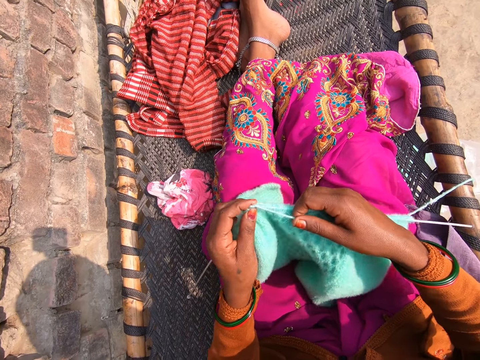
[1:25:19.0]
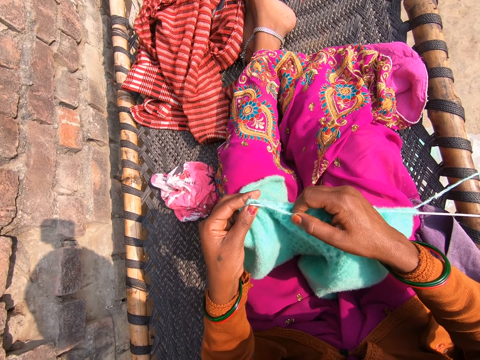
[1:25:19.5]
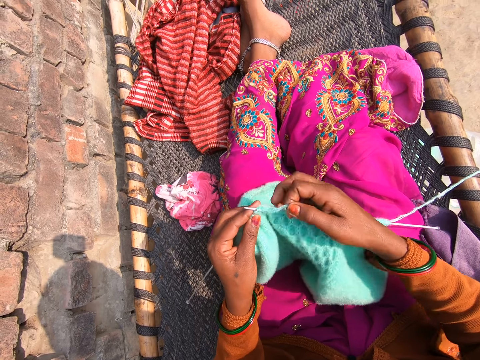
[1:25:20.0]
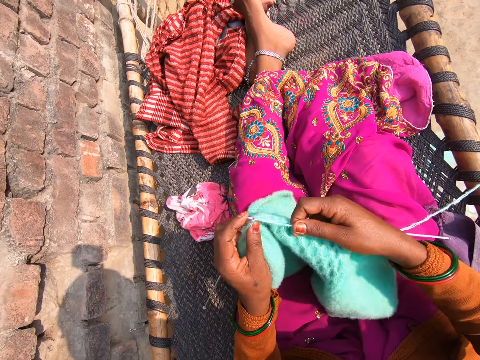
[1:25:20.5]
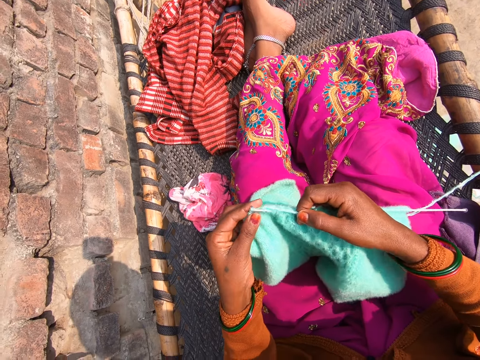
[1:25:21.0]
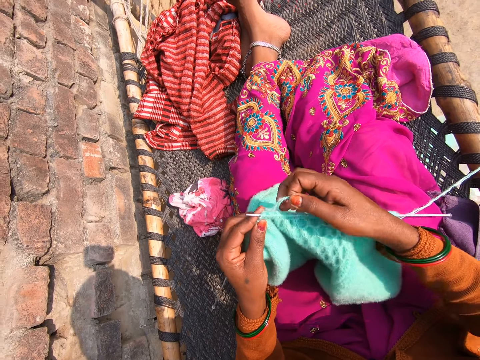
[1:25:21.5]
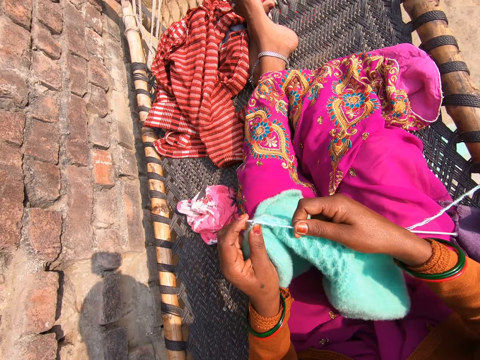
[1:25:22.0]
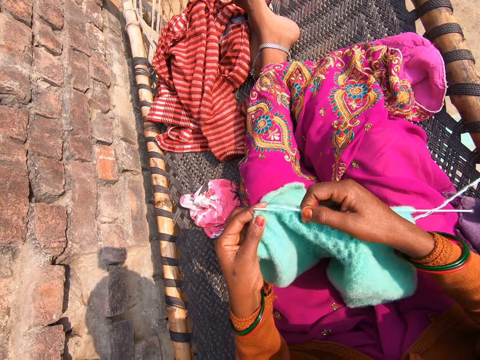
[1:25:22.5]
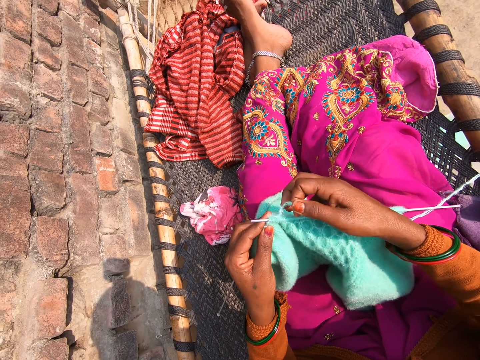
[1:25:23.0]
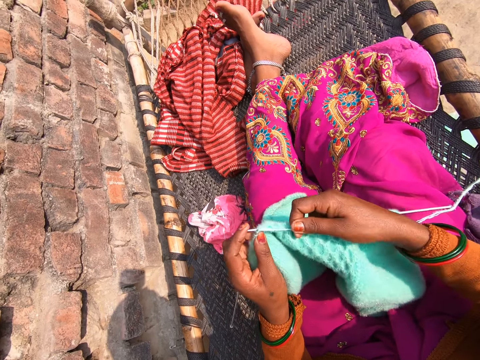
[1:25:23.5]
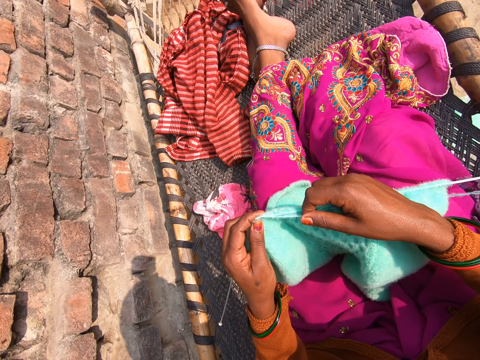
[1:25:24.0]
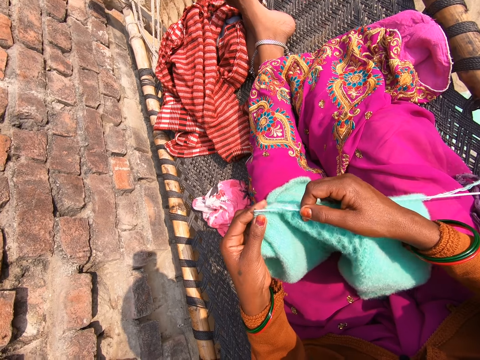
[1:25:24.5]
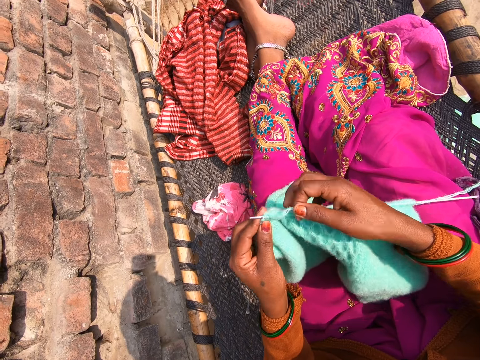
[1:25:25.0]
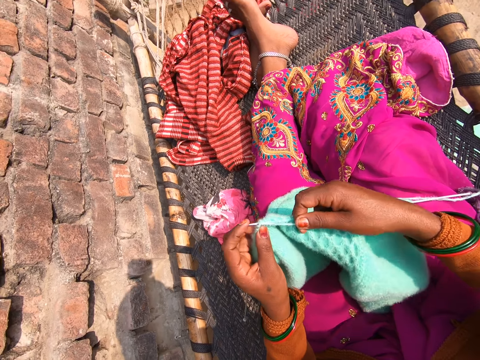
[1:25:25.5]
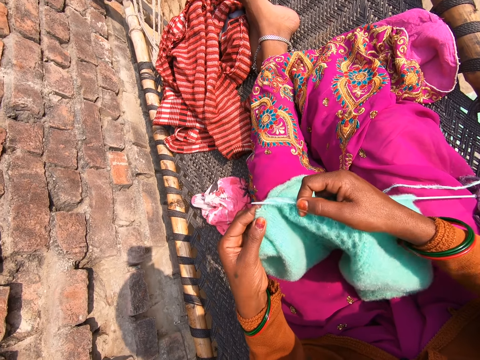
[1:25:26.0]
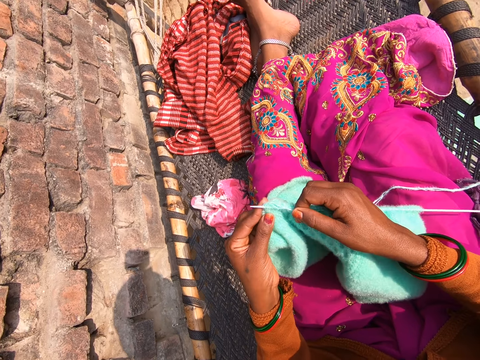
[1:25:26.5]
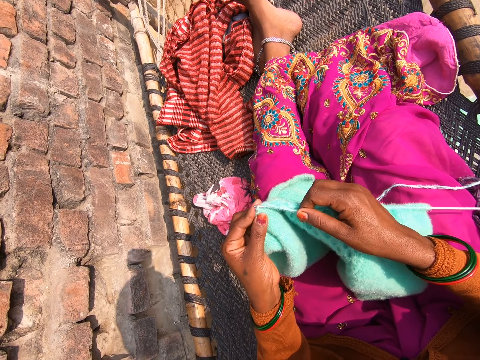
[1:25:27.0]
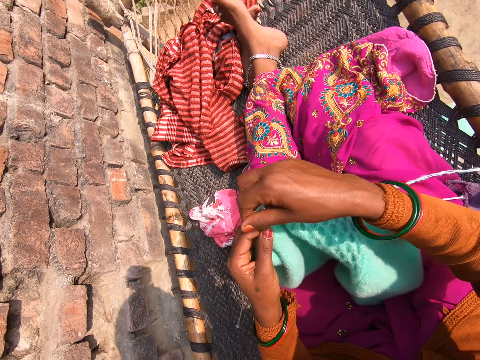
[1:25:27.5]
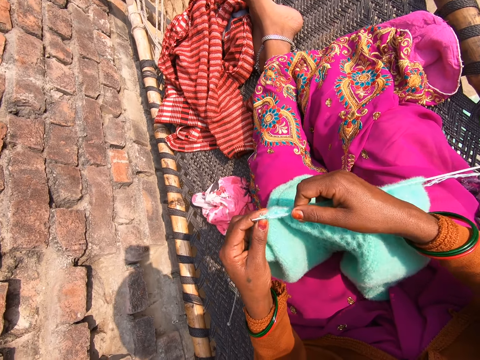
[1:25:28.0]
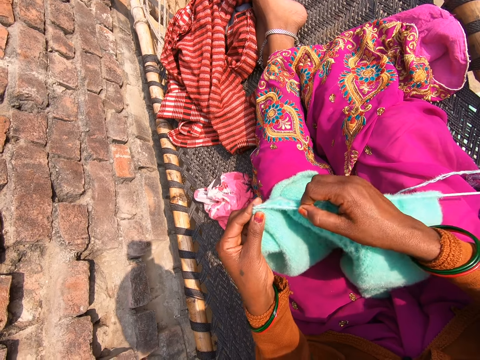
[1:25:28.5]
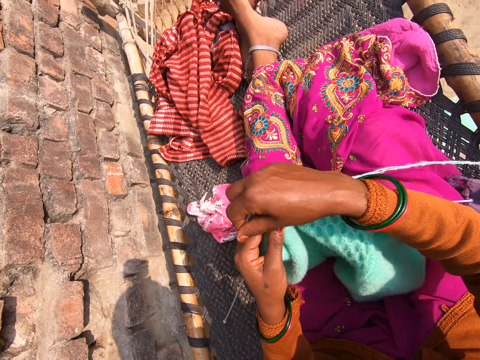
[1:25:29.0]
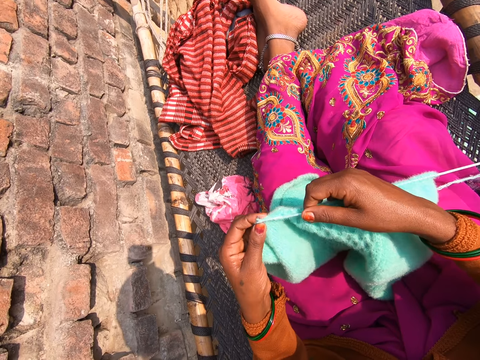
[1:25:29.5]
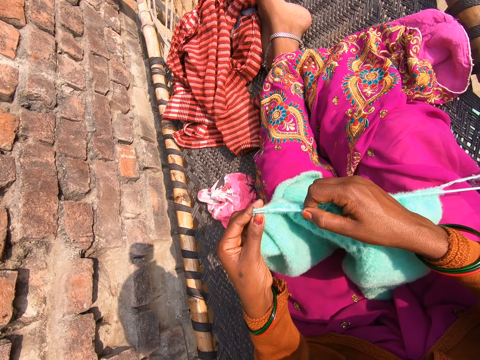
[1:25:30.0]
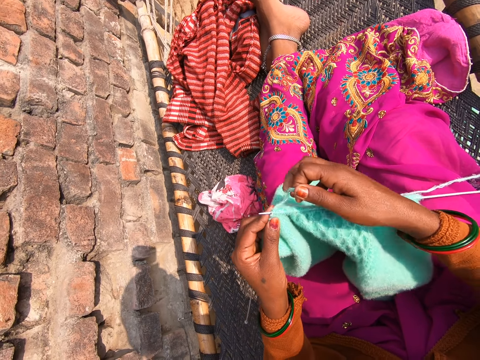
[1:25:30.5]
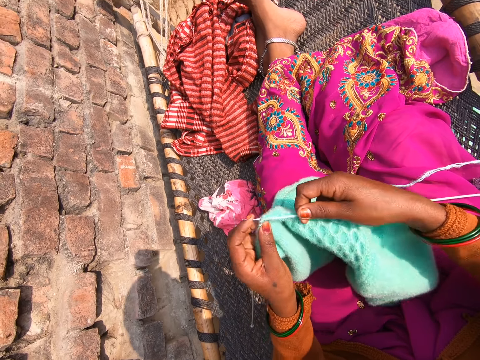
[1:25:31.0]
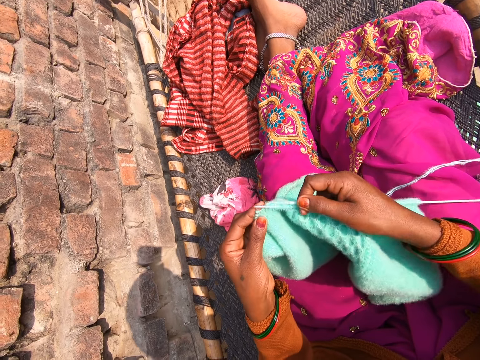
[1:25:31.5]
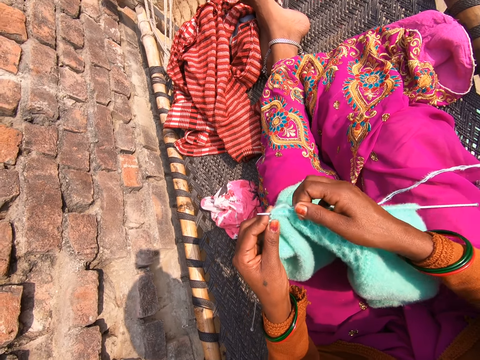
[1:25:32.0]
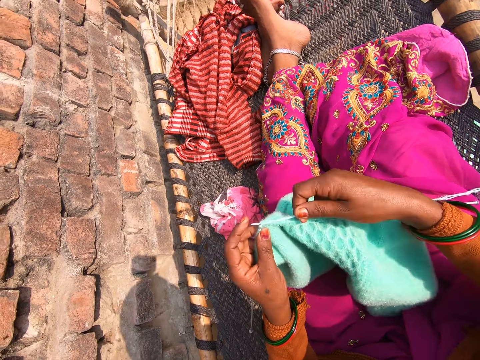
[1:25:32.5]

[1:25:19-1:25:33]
The camera wearer talks to a person.

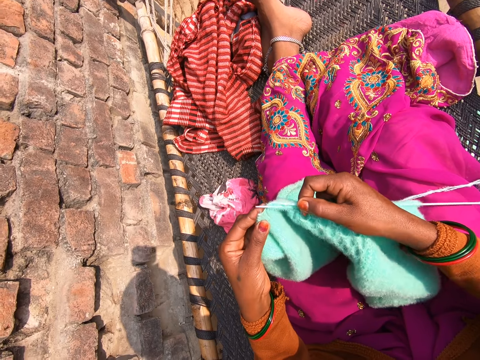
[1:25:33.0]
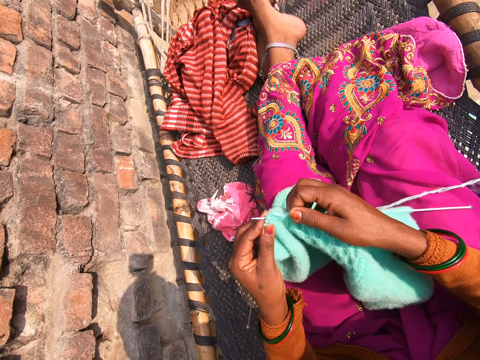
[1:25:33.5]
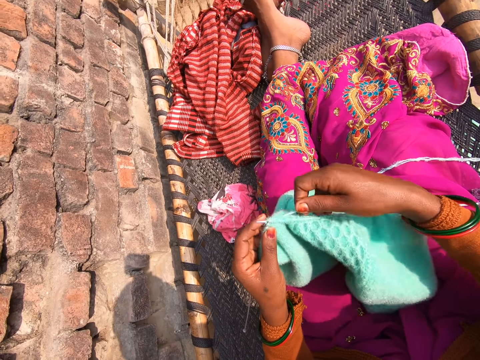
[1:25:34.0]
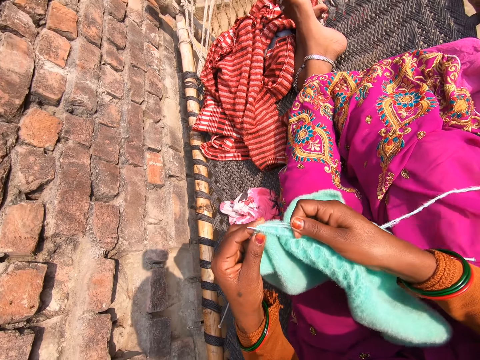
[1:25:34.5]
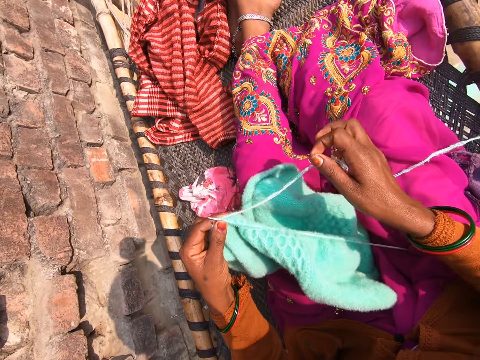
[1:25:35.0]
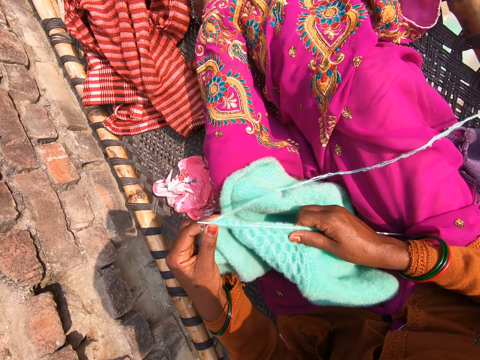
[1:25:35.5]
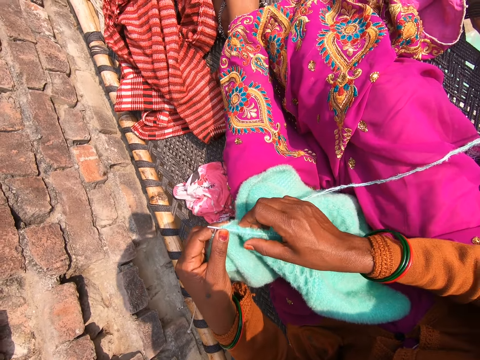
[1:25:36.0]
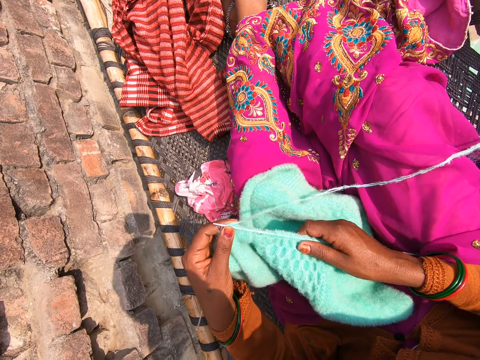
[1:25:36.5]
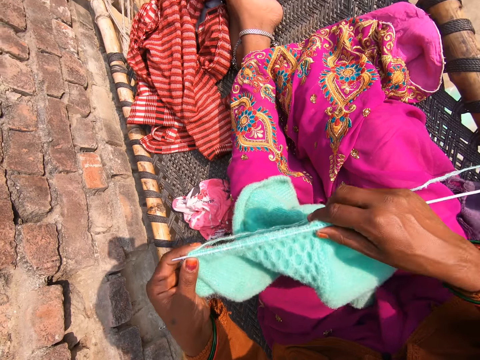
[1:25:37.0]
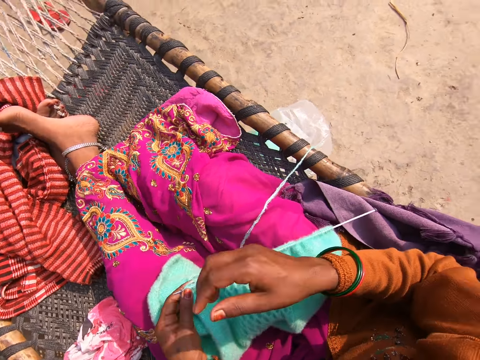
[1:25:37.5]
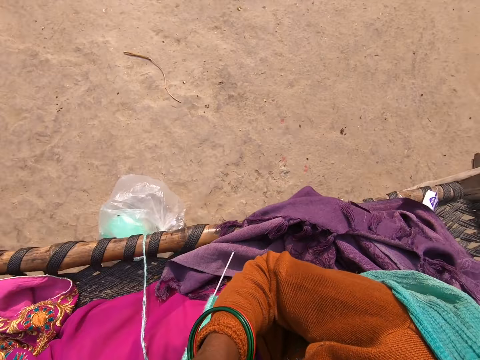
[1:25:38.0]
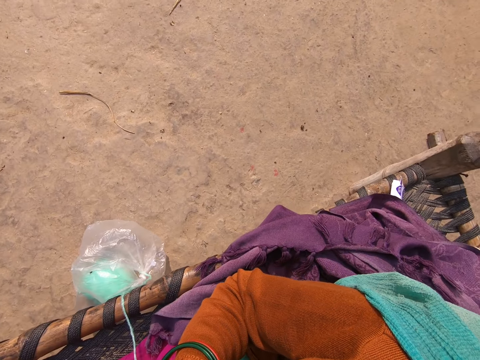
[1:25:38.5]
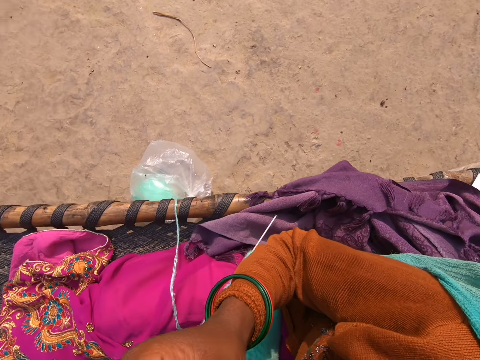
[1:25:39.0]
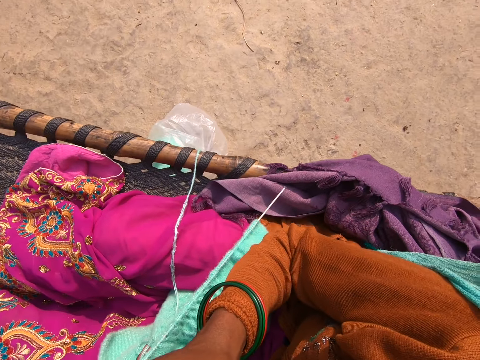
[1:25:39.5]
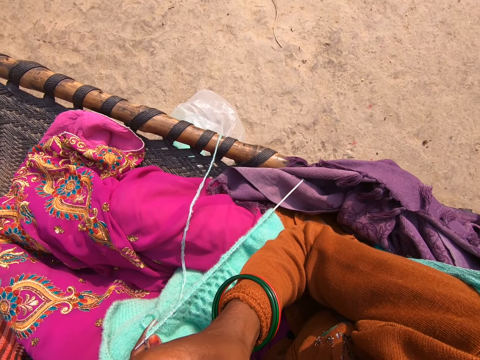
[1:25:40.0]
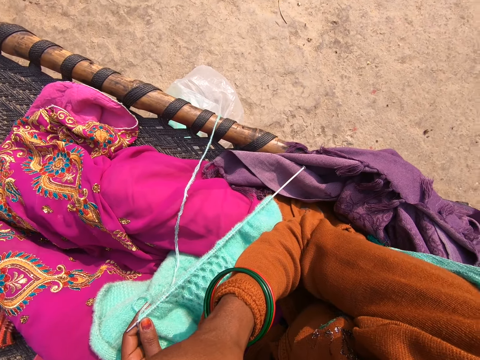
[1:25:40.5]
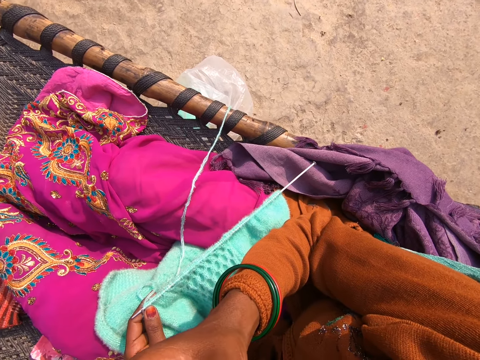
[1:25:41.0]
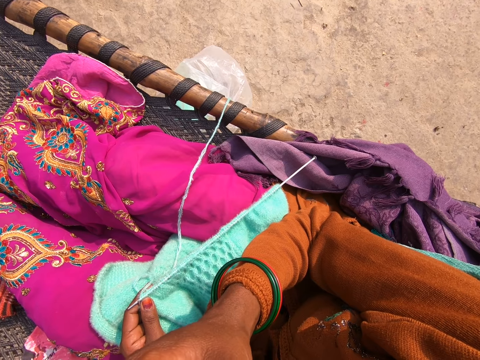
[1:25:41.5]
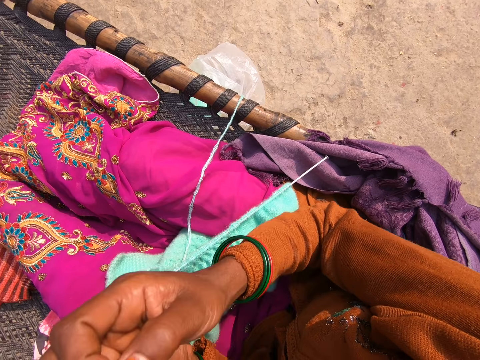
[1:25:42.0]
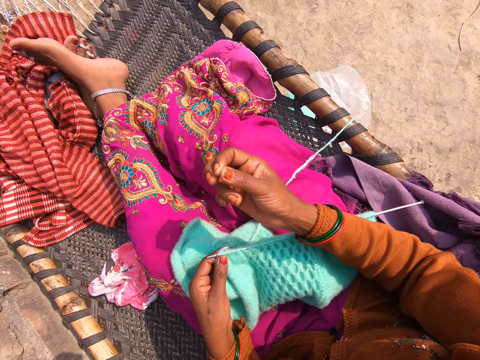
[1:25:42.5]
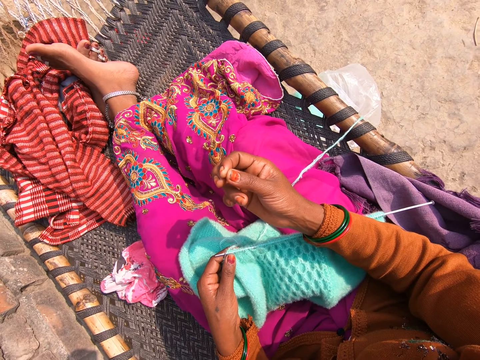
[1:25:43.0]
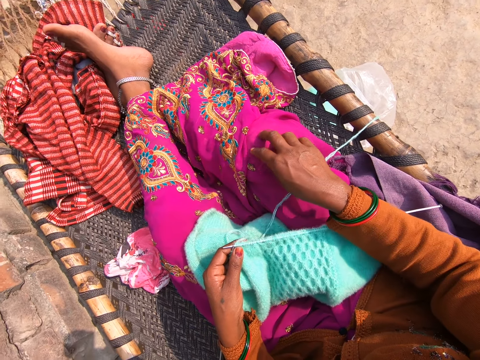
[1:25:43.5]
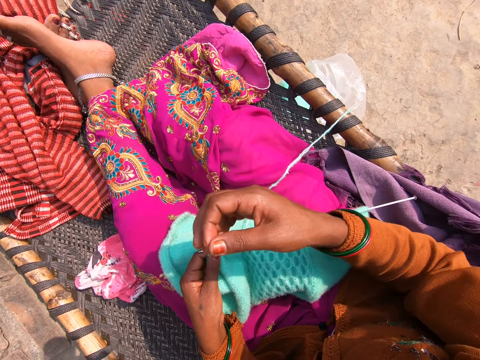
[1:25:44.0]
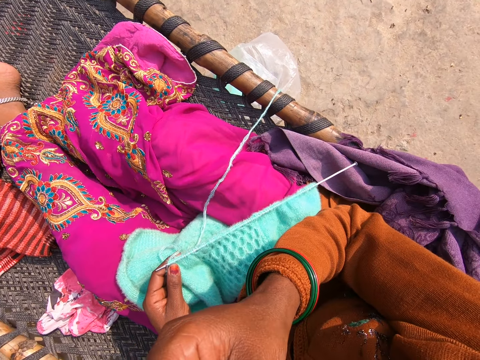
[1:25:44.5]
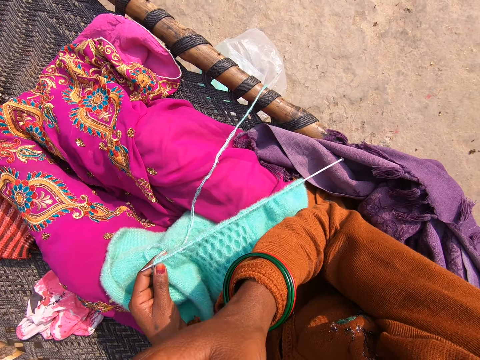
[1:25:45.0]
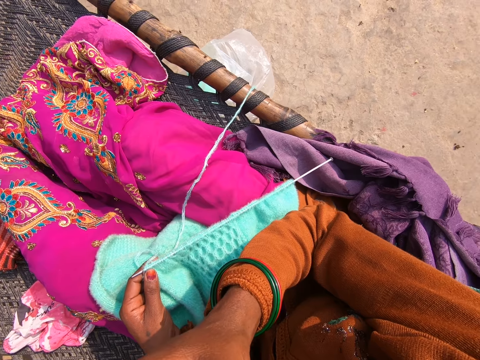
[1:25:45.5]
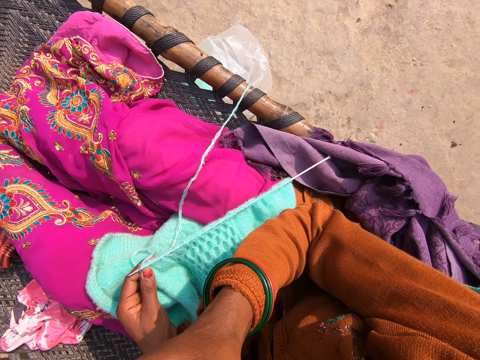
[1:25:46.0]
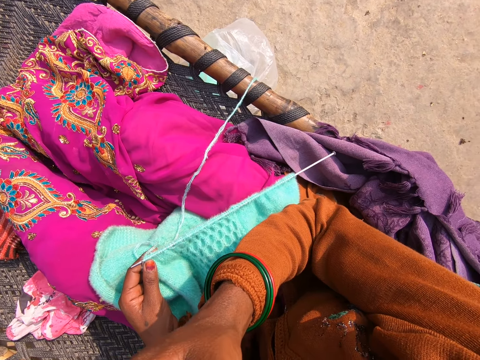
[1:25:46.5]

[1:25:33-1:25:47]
The camera wearer straightens the fabric. They move the fabric on their lap. They lift their hand. They look around the compound. They remove something from their face. They put down their hand. They wipe their hand on the material. They lift their hand. They touch something.
